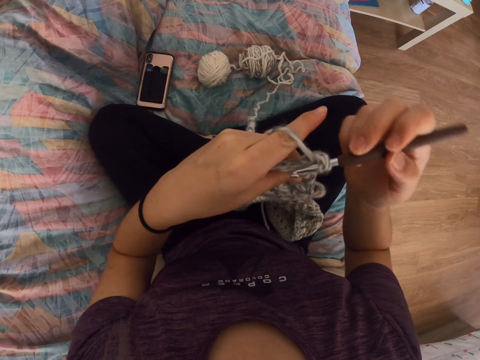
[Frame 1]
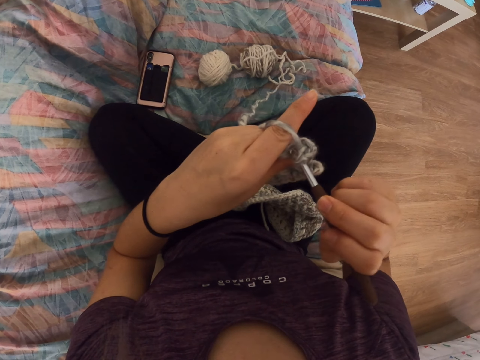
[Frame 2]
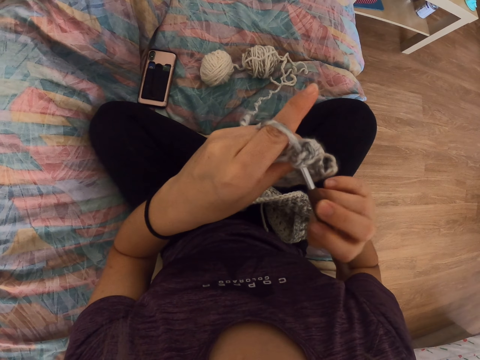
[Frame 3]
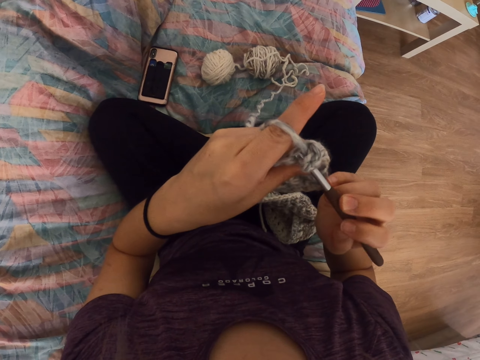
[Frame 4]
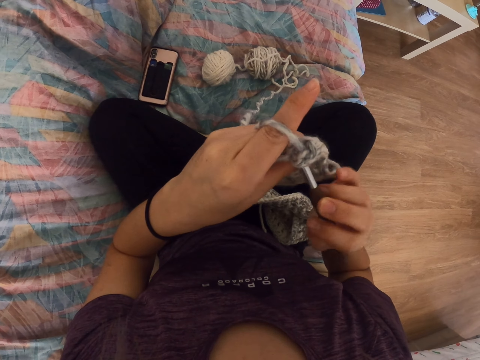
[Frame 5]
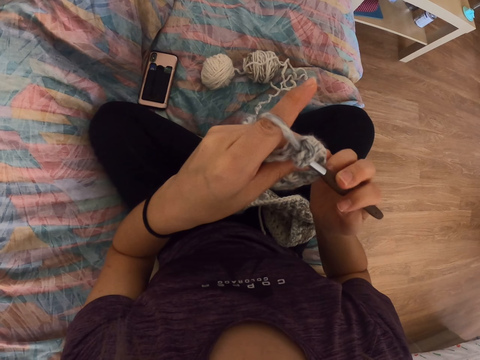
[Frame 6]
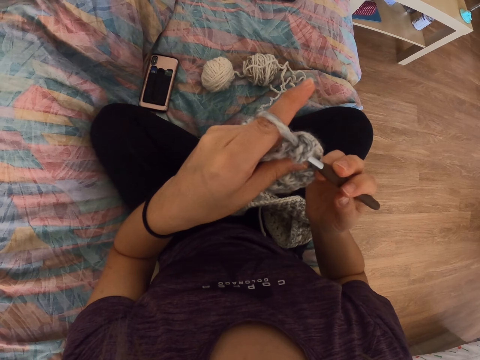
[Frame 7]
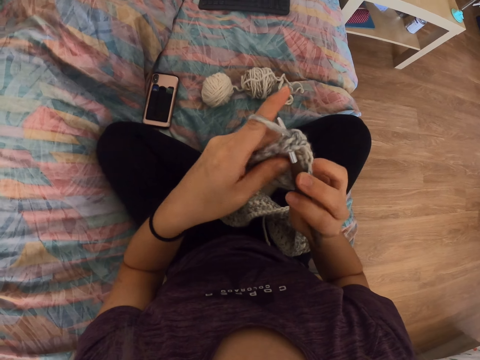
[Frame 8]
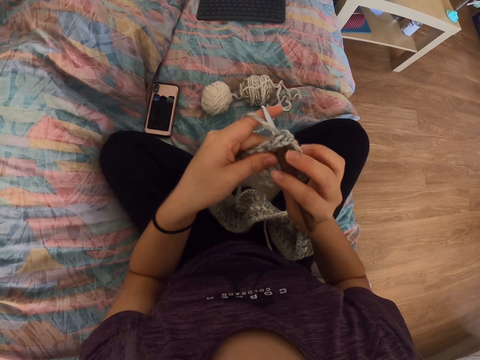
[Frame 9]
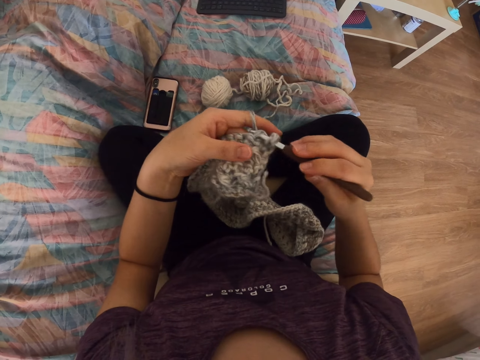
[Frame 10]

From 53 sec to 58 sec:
The camera wearer crochets a crochet using a crochet hook.

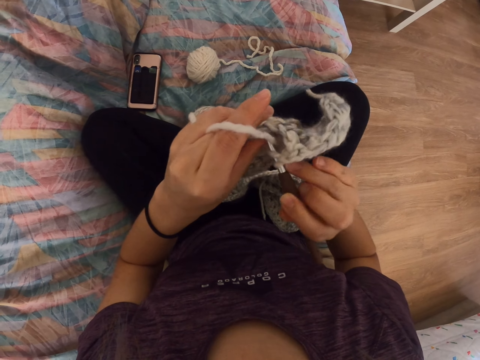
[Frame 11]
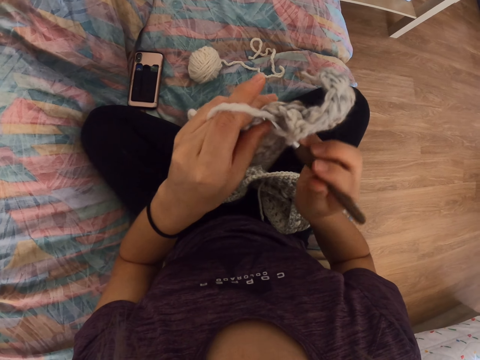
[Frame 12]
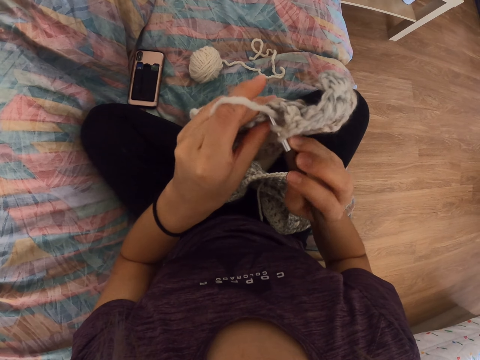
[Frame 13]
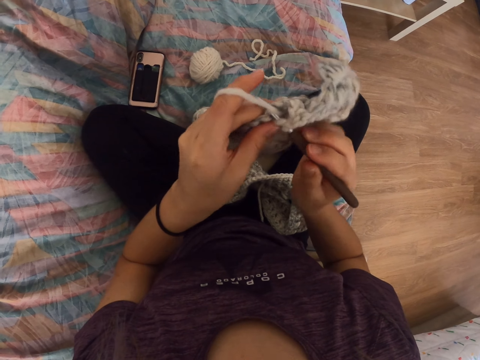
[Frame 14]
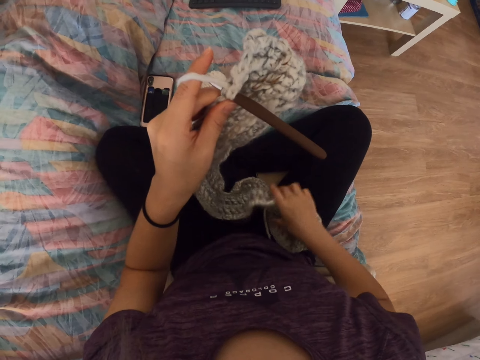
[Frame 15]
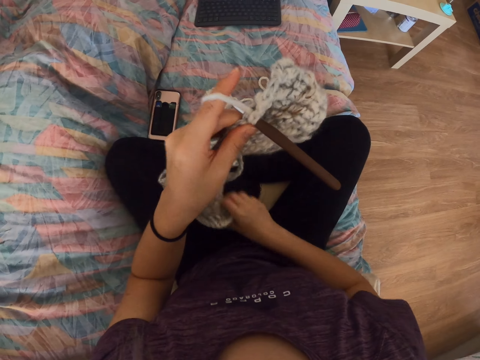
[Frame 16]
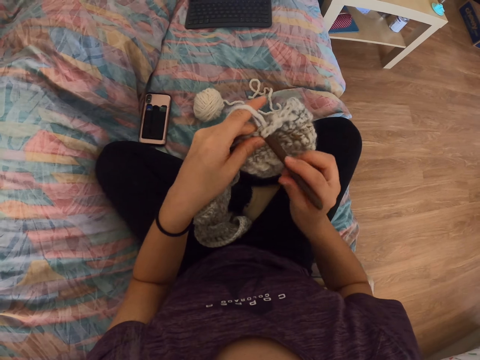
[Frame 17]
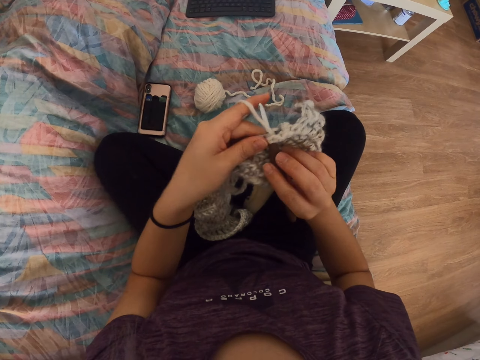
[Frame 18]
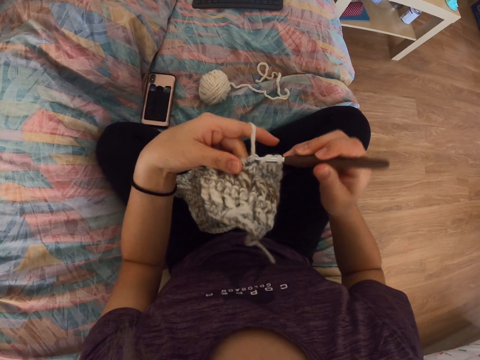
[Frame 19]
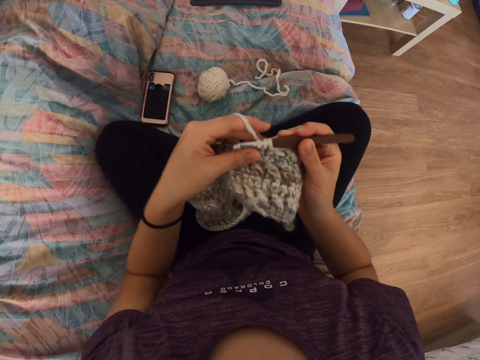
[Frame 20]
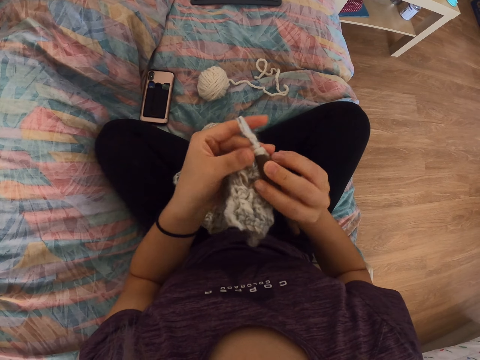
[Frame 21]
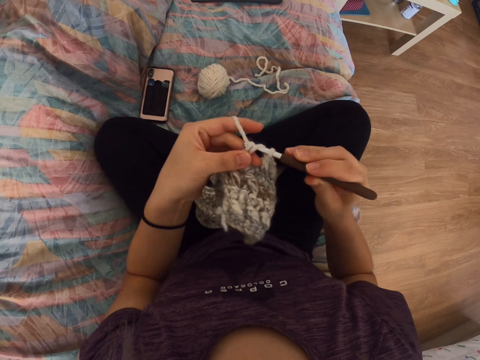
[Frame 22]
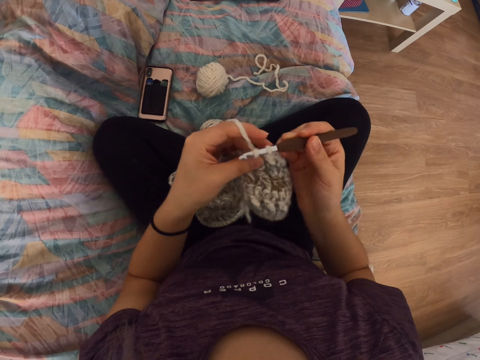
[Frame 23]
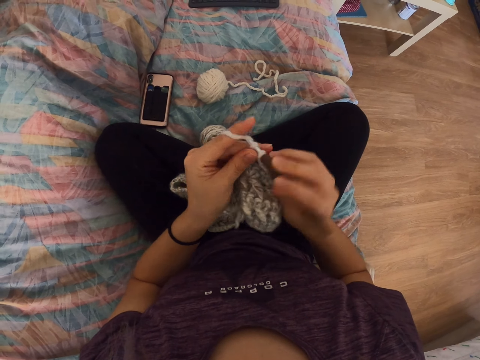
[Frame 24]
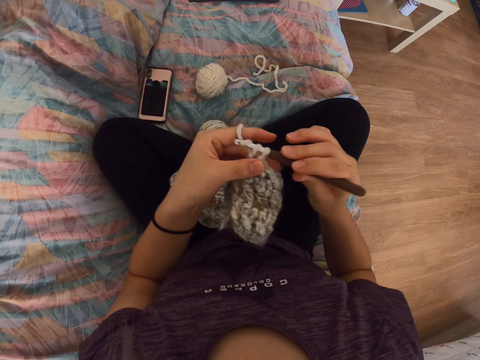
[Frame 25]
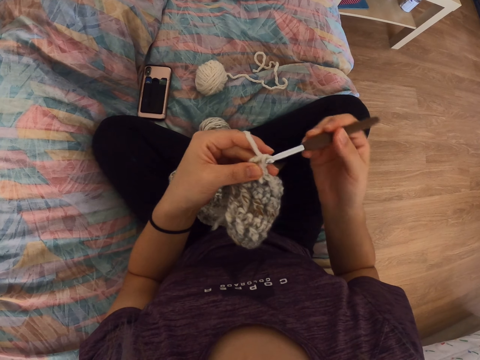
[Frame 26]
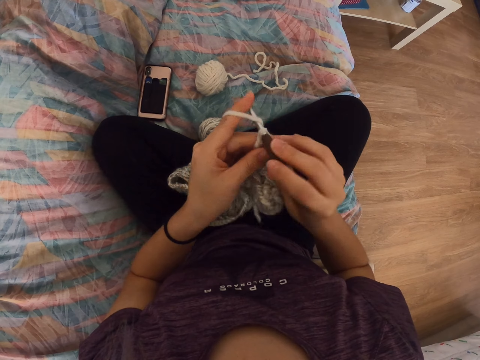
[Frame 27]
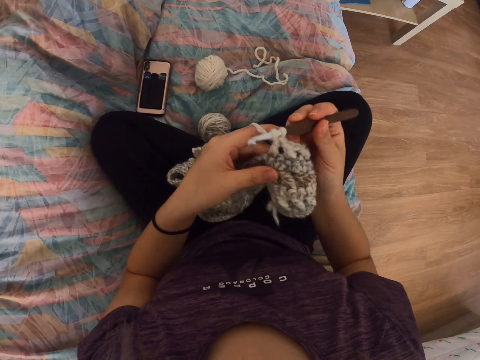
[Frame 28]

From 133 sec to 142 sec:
The camera wearer pulls the thread with the right hand. They hold the crochet hook with the right hand. They crochet a crochet using the crochet hook.

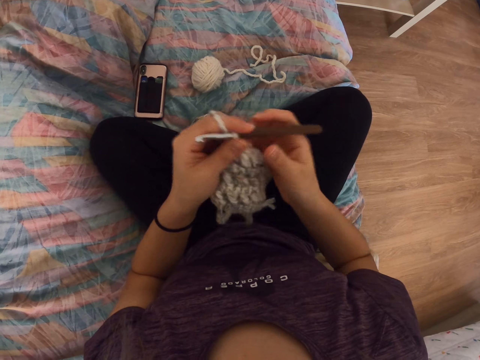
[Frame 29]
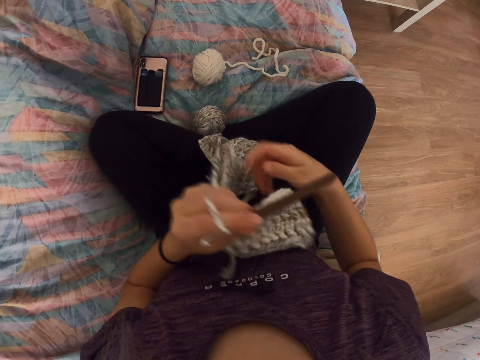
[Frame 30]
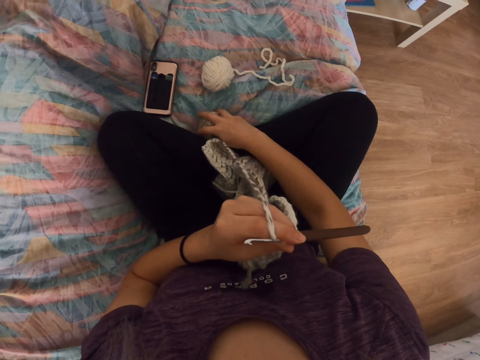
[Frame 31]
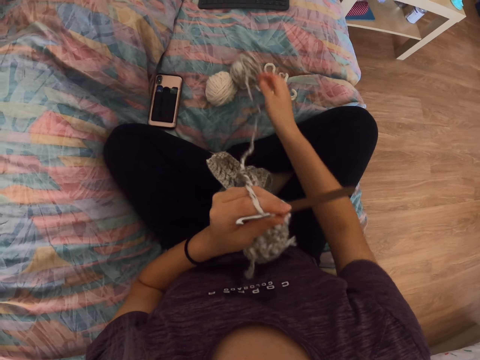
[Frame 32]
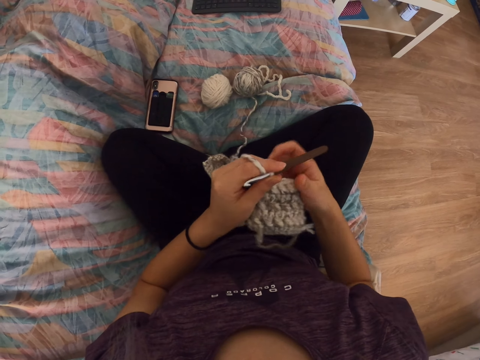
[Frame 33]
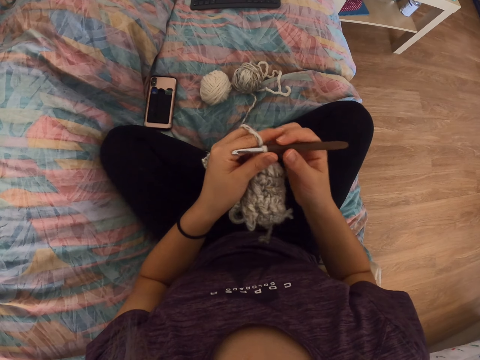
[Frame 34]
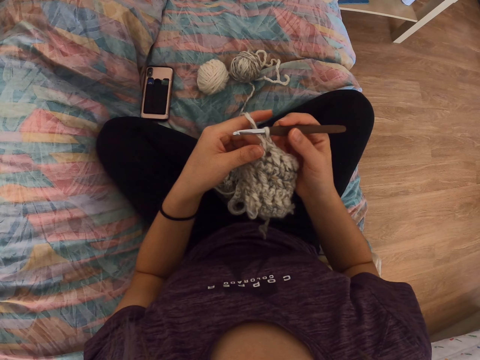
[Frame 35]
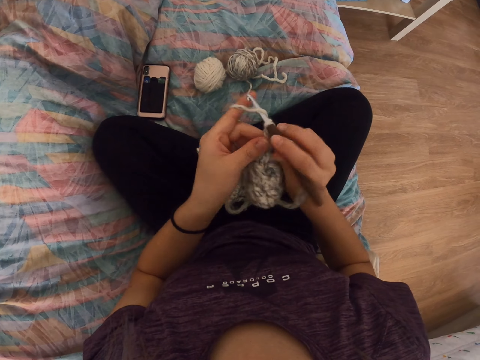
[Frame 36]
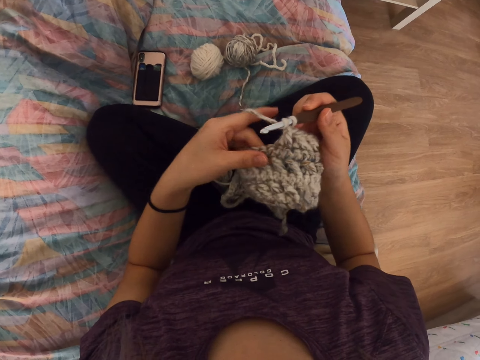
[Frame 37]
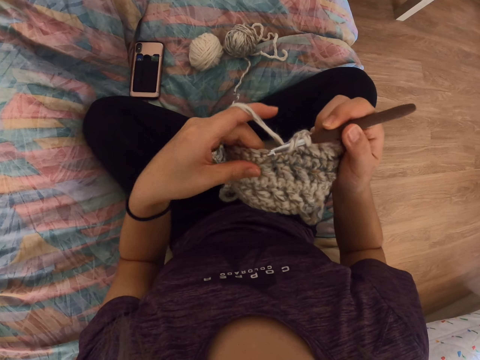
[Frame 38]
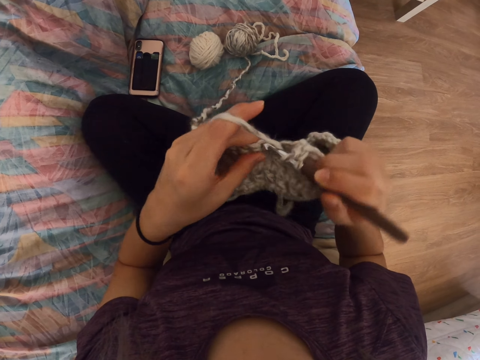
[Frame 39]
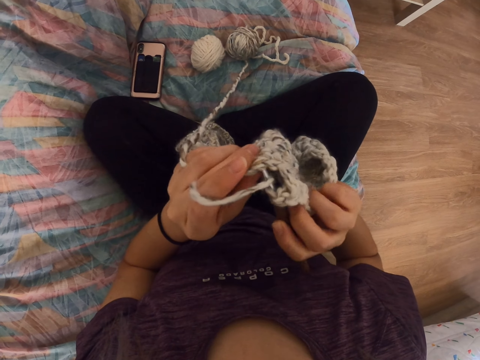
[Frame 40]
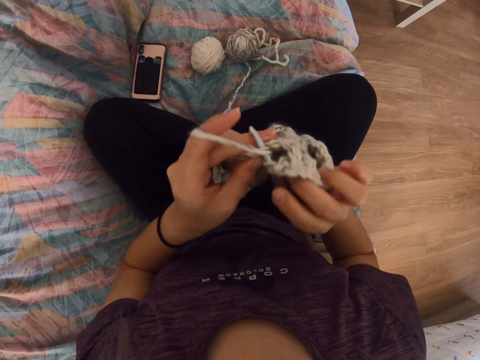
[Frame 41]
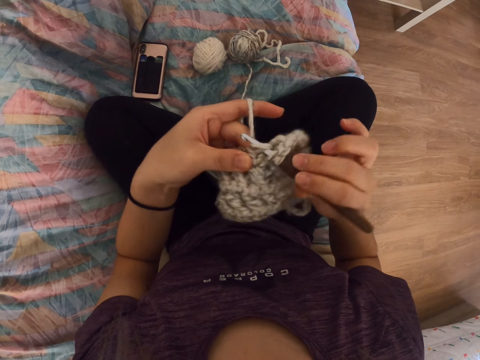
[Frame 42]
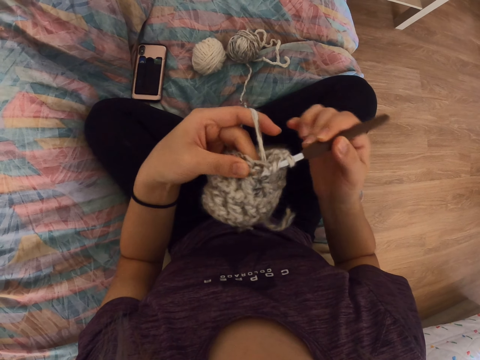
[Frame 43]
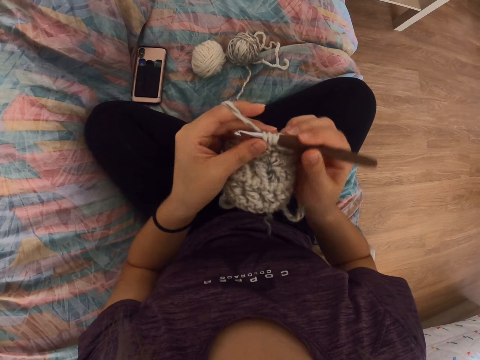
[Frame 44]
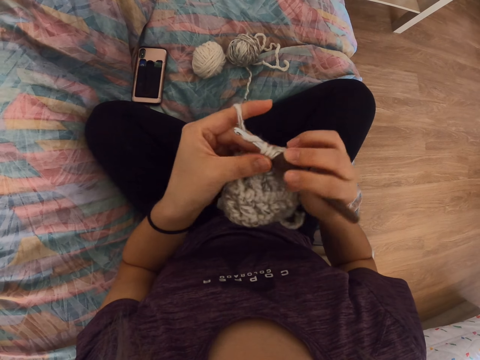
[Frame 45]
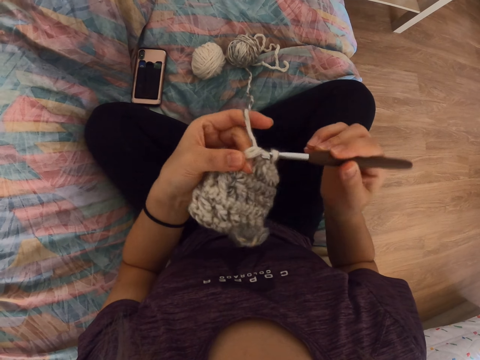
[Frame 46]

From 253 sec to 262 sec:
The camera wearer pulls the thread with the right hand. They hold the crochet hook with the right hand. They crochet a crochet using the crochet hook.

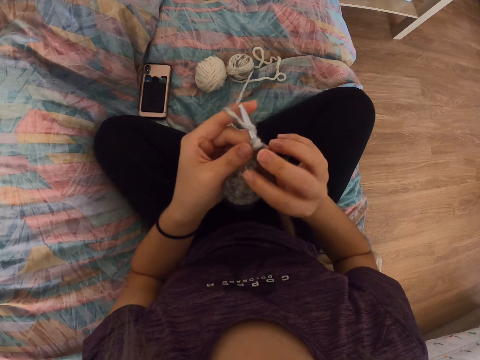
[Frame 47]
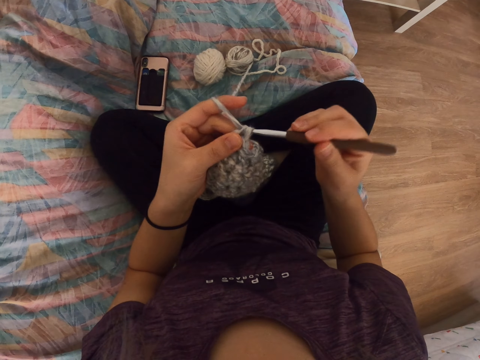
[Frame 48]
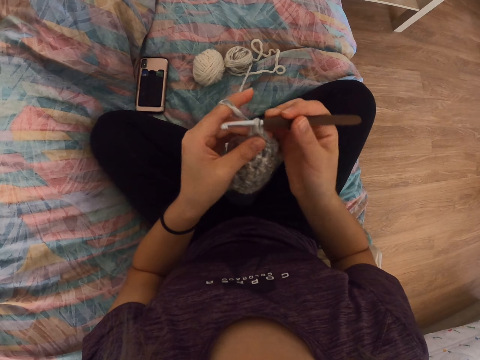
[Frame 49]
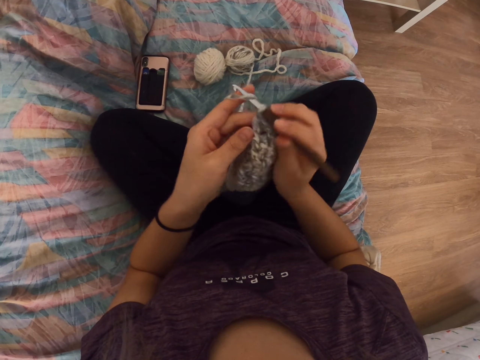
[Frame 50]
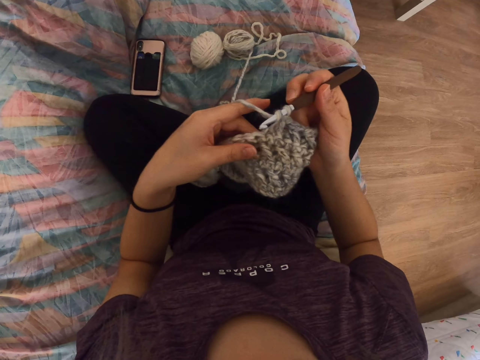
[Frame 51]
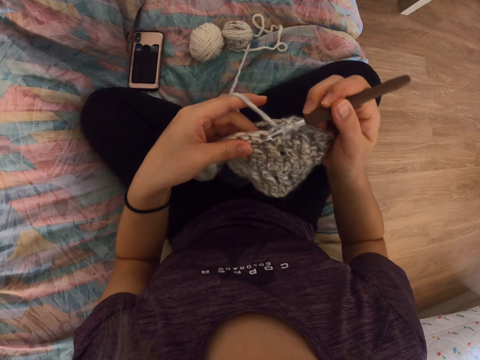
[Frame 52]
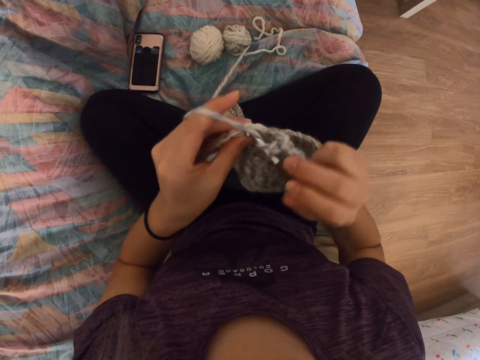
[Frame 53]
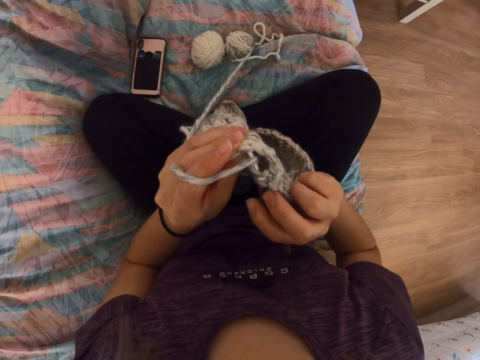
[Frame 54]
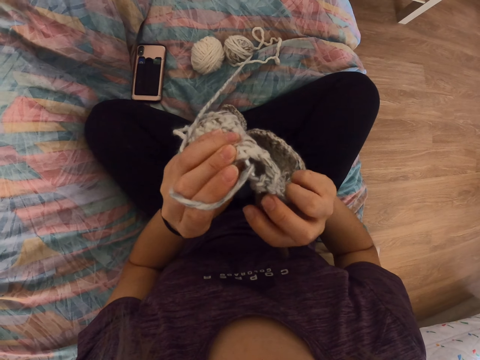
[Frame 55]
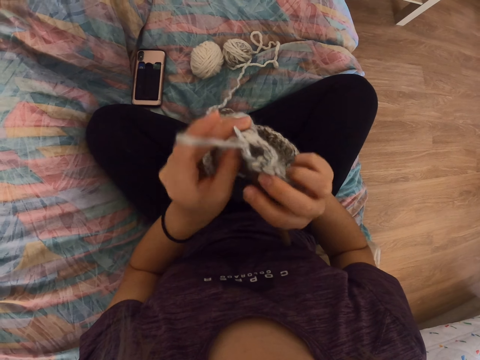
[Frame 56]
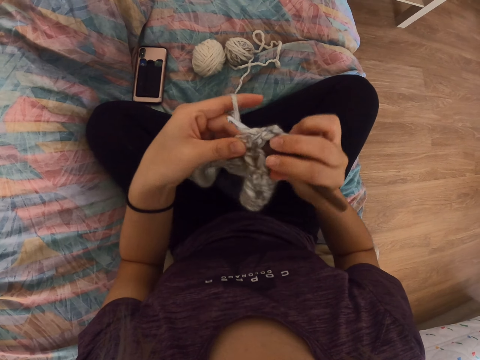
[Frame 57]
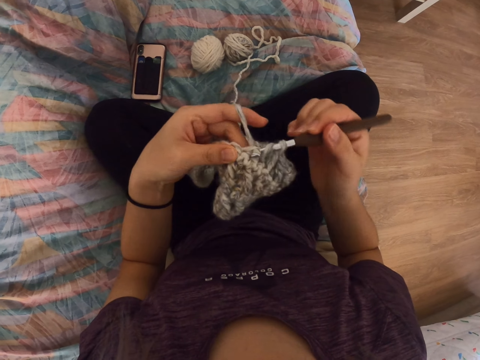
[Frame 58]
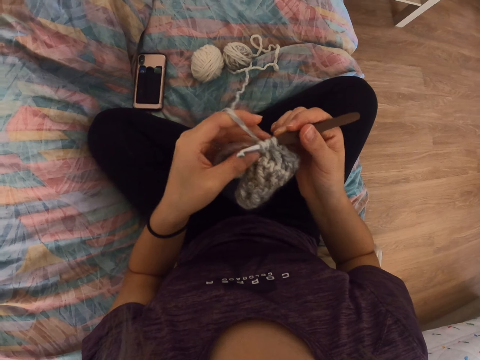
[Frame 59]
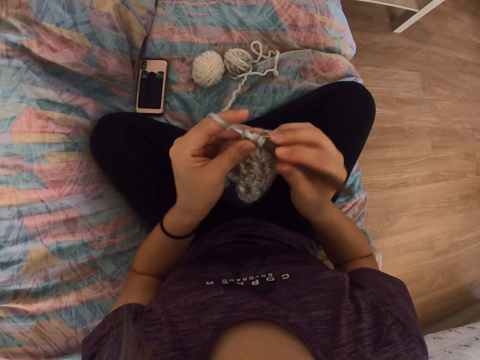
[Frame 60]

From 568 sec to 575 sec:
The camera wearer continues sewing.
